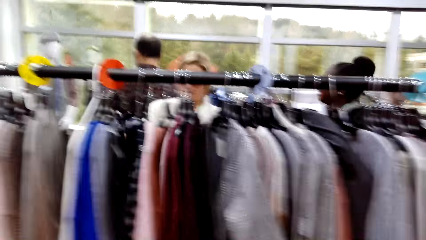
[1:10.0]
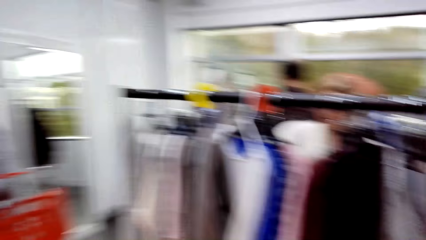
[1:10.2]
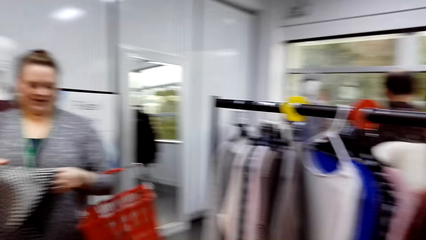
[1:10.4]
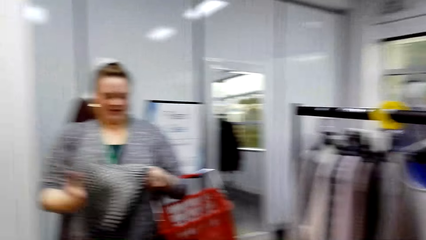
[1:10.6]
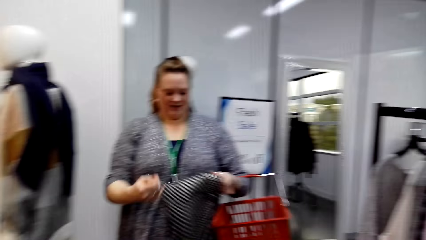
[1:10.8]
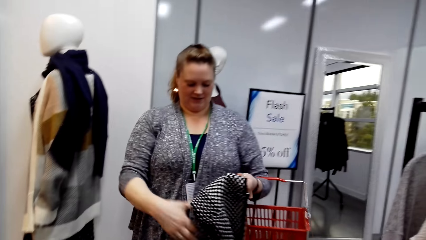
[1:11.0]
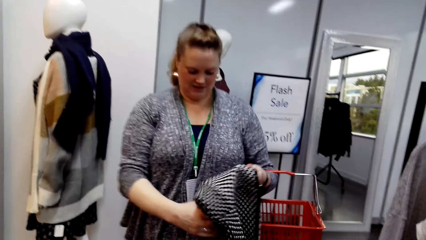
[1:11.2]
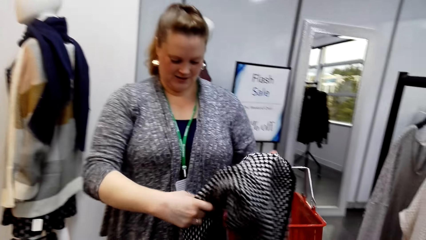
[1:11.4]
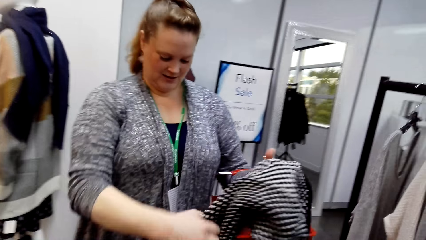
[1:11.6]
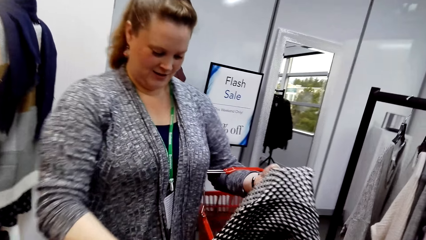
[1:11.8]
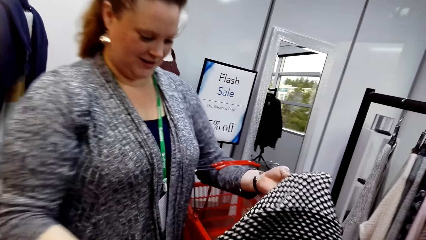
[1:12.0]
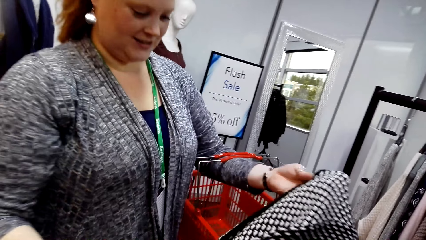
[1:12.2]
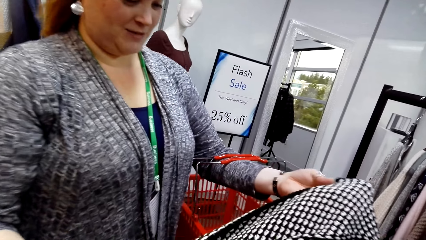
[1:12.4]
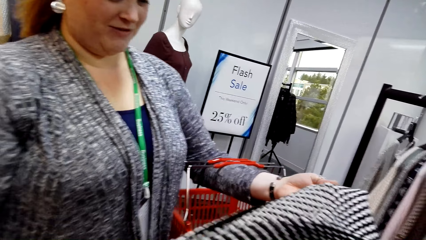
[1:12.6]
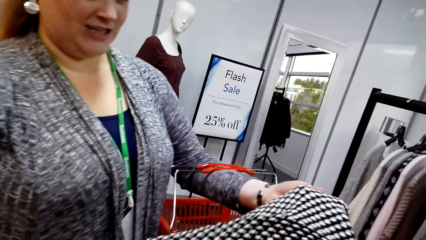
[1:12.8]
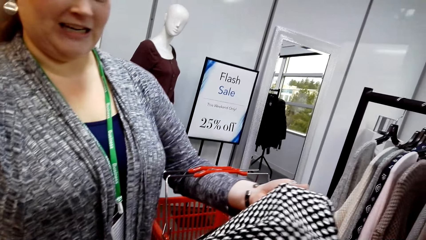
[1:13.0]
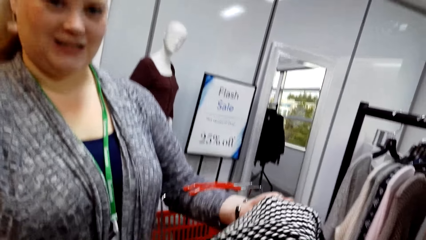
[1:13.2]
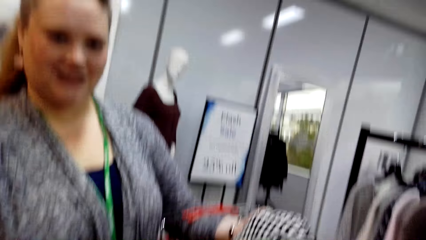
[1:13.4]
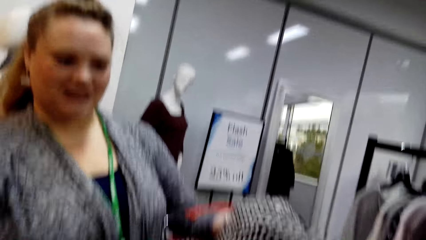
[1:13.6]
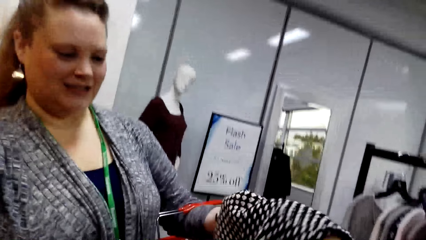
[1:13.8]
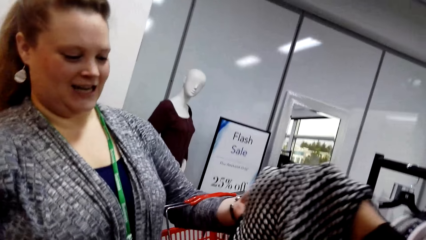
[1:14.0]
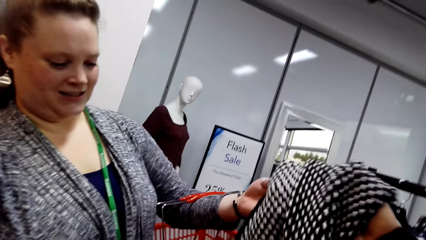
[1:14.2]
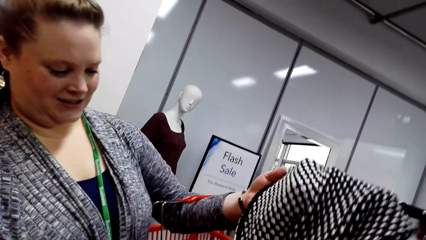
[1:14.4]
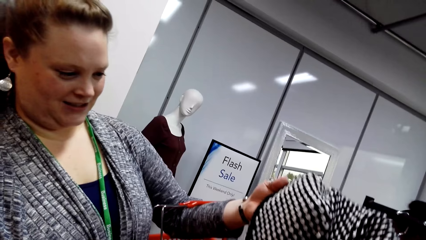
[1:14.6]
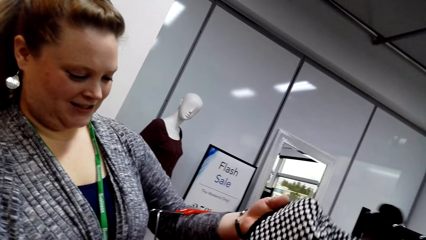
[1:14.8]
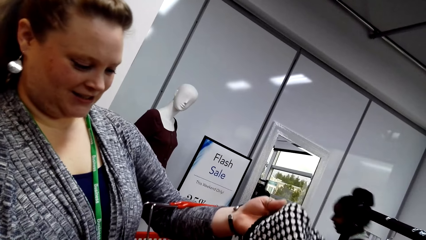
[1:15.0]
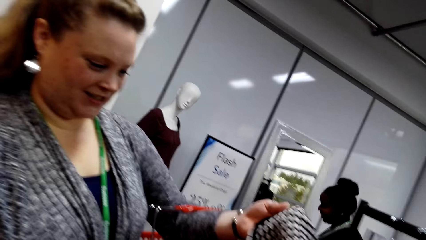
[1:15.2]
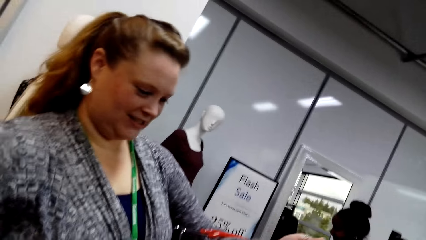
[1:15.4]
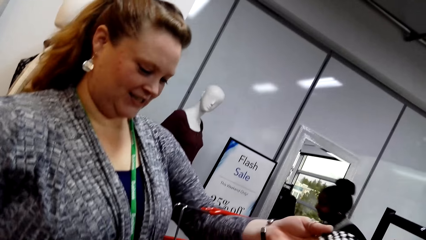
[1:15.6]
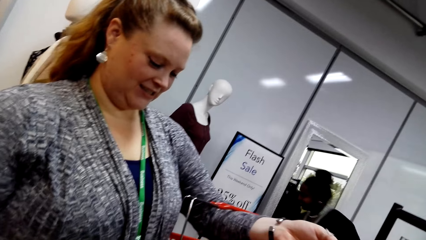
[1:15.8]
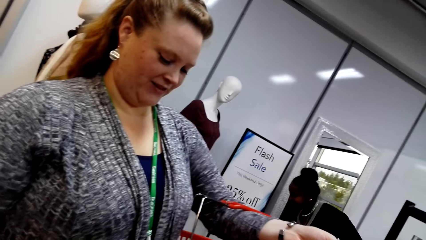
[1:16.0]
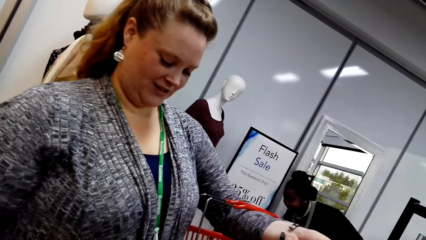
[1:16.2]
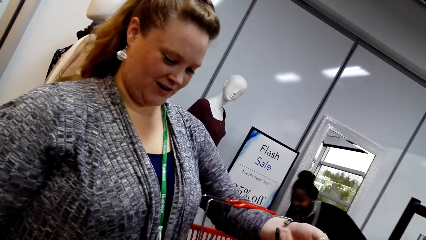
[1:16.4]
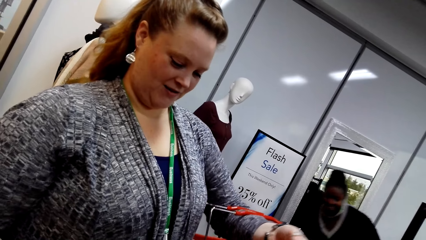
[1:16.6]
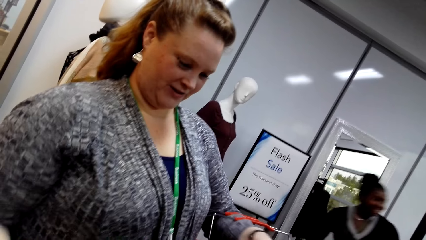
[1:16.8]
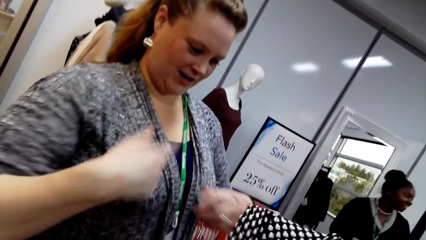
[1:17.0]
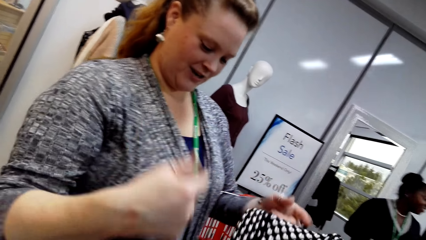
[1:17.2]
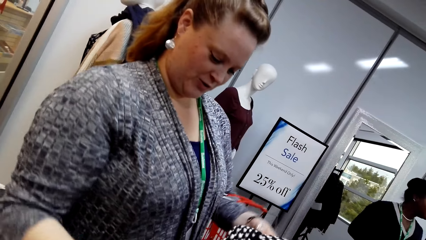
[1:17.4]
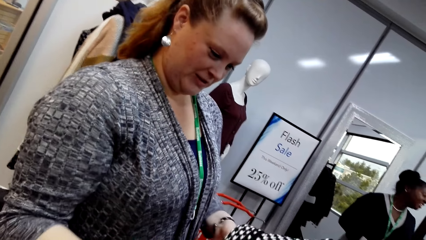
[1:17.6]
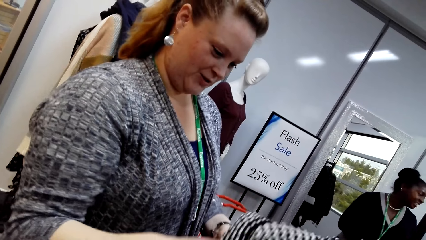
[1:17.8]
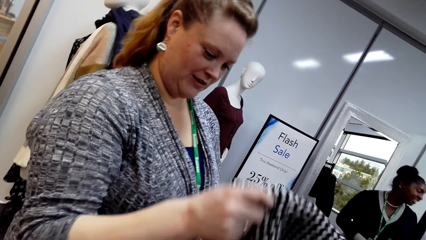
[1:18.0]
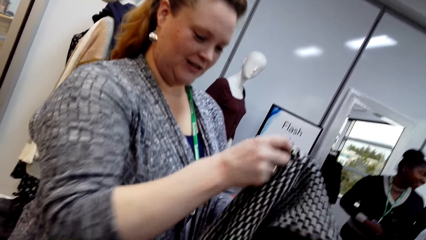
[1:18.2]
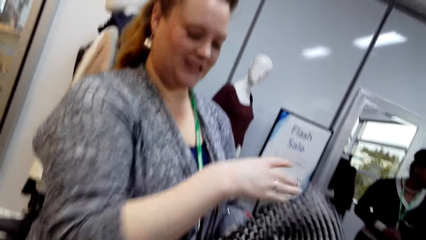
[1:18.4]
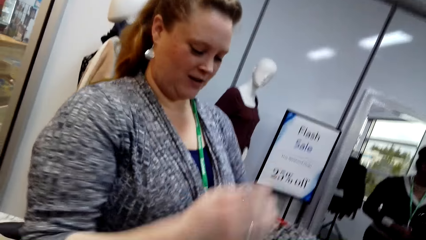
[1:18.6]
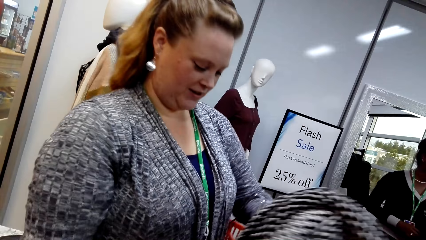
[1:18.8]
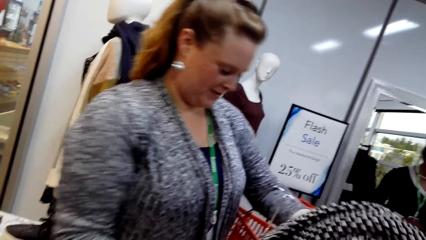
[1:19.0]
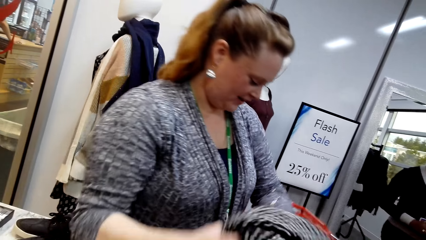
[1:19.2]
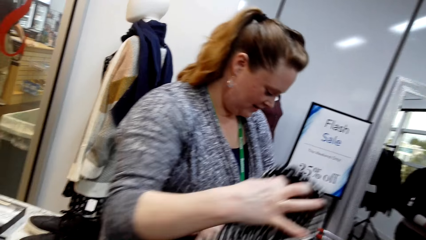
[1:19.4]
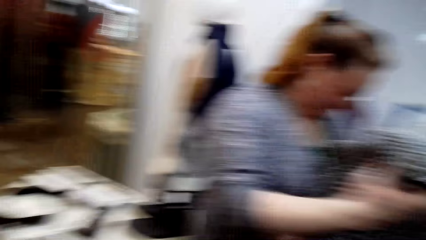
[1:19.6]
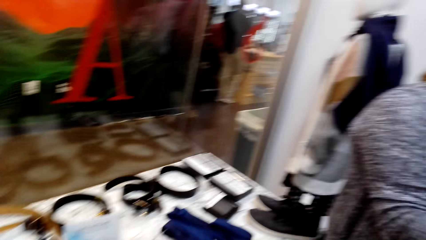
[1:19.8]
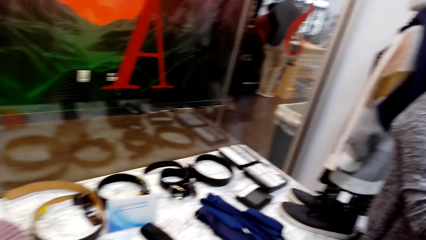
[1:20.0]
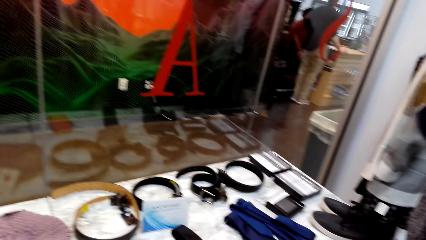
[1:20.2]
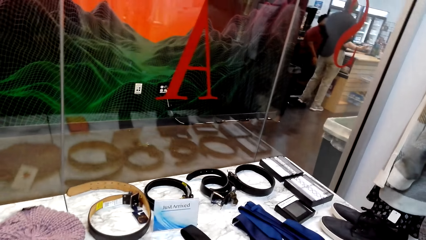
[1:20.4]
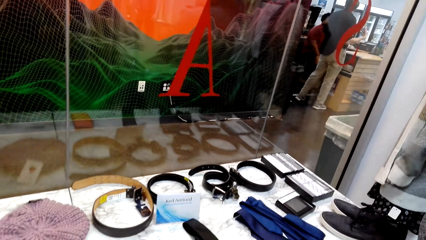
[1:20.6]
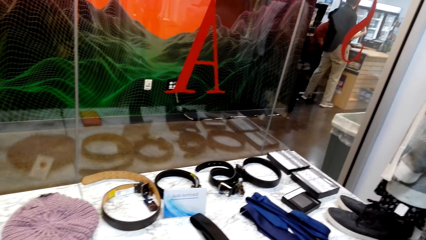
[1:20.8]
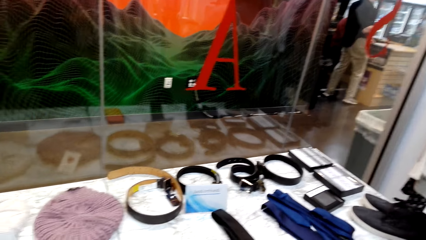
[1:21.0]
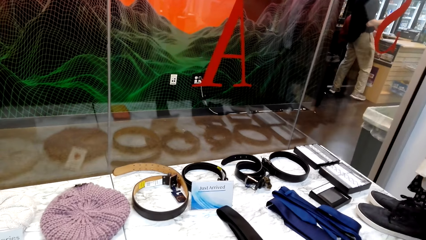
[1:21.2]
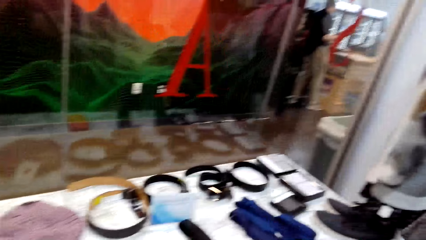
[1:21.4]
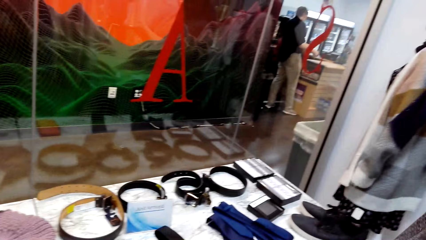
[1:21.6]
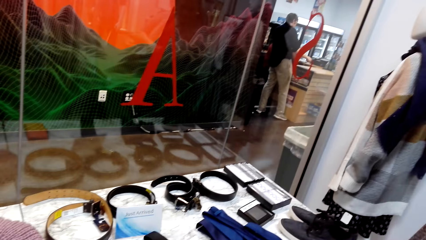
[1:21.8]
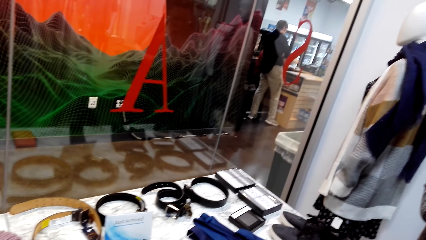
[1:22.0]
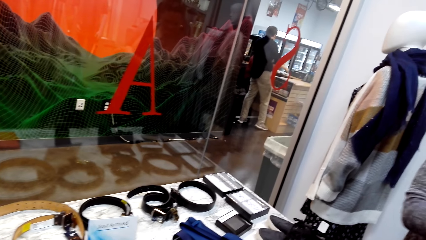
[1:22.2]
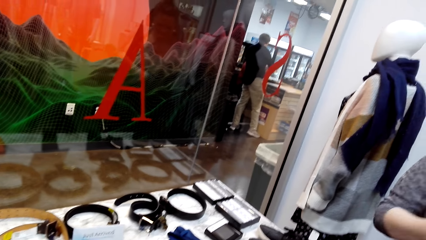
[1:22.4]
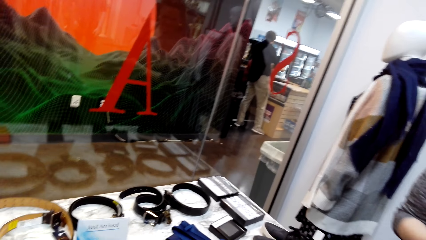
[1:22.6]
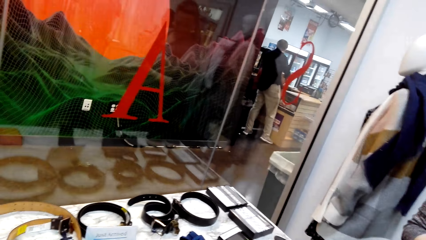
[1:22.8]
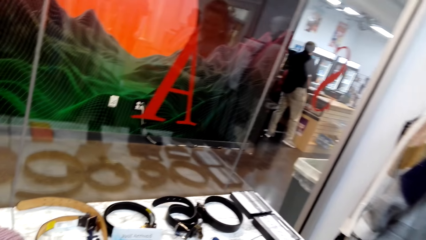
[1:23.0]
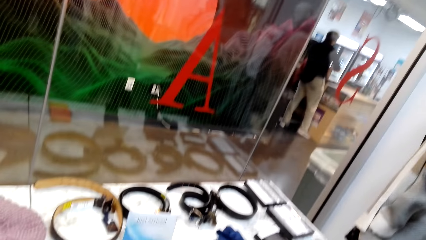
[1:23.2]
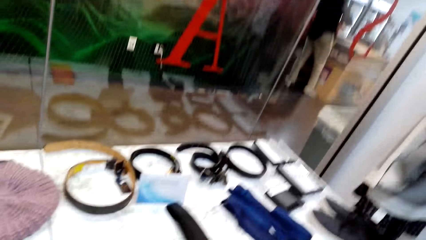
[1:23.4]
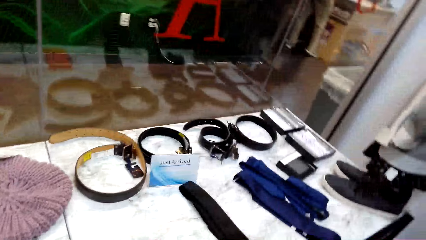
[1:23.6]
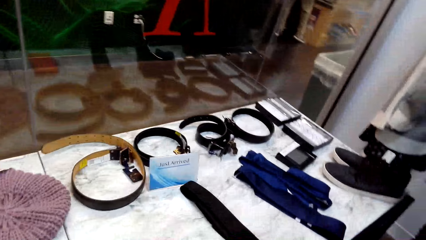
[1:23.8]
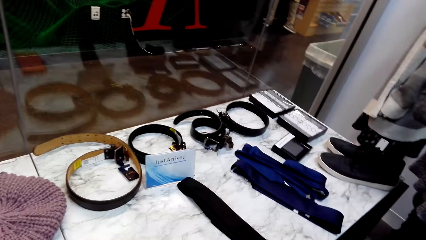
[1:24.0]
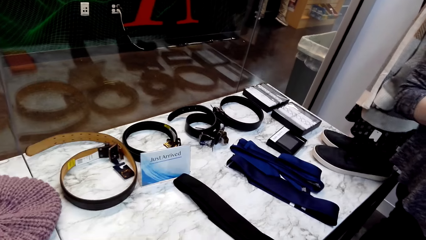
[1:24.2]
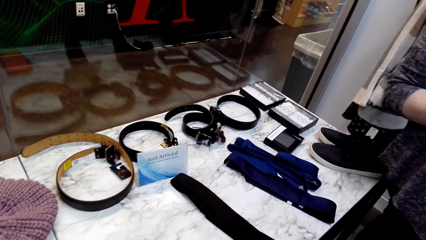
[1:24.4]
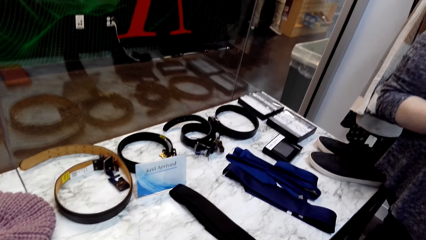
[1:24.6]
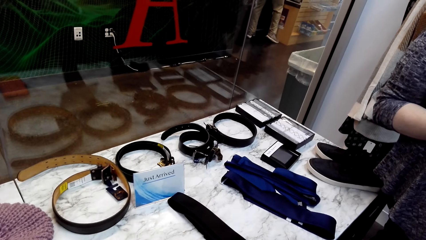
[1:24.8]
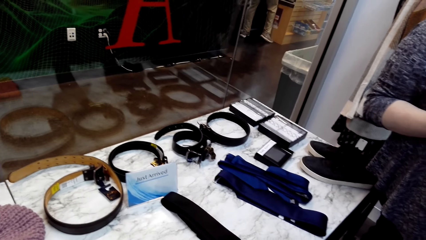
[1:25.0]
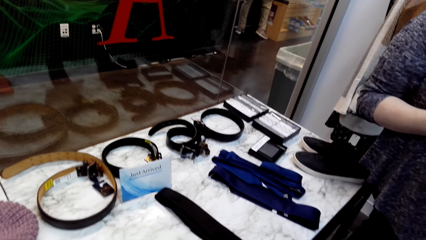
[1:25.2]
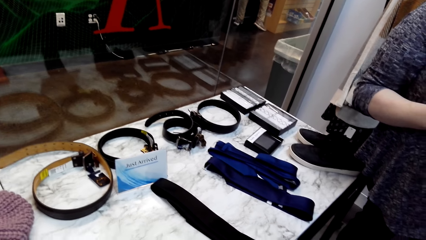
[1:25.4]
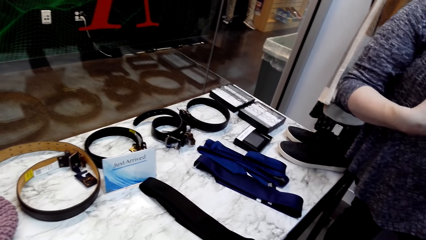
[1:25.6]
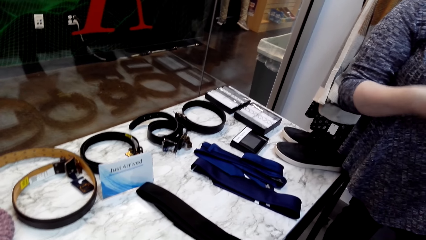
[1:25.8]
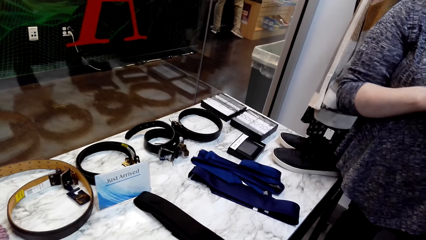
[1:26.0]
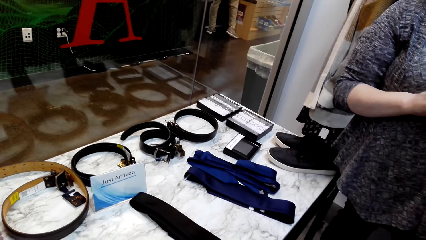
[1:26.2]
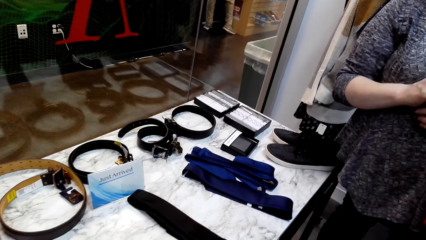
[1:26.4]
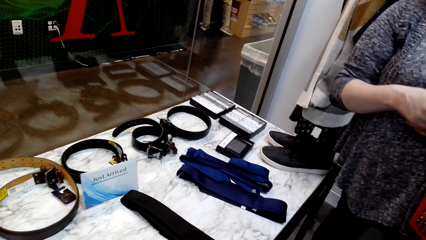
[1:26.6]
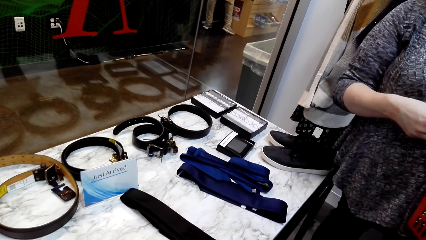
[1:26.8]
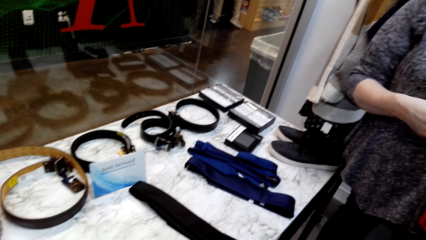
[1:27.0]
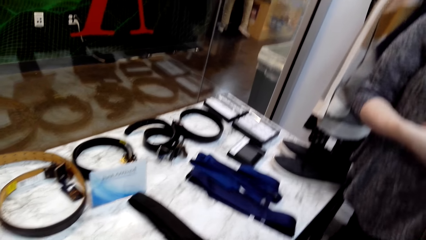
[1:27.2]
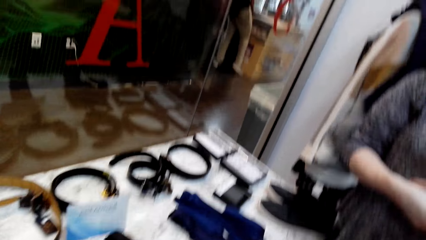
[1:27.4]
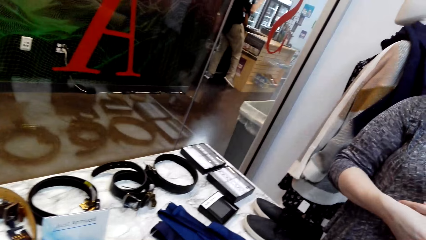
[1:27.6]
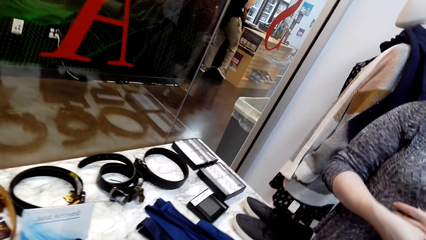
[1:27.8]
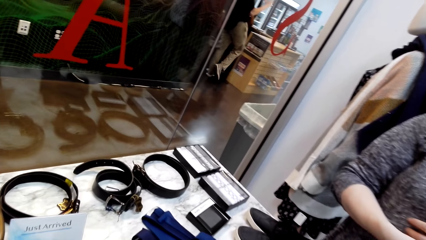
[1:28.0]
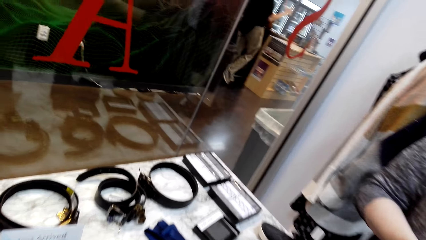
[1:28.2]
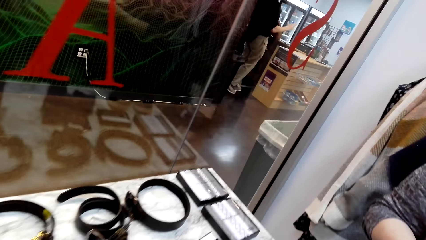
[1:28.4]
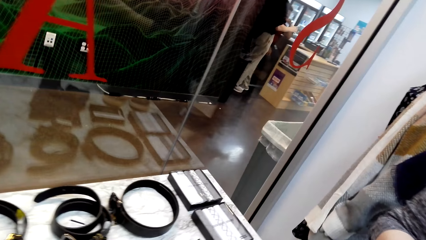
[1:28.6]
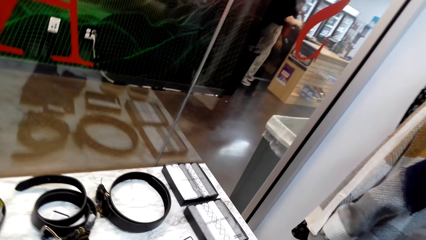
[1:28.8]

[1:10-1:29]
The camera wearer interacts with a woman. The woman shows the cloth to the camera wearer. The camera wearer holds the cloth. They look at the display.
